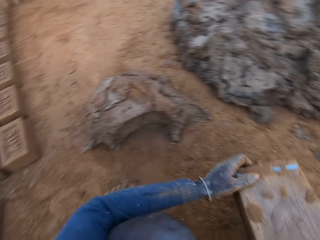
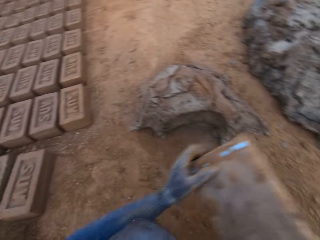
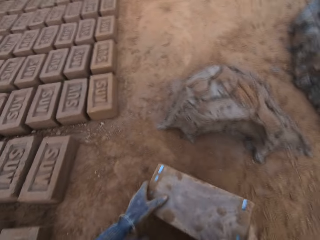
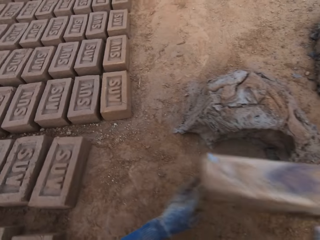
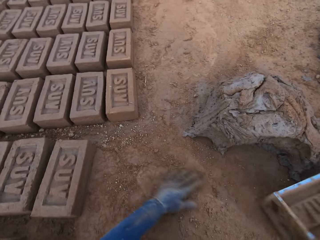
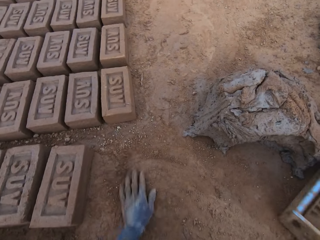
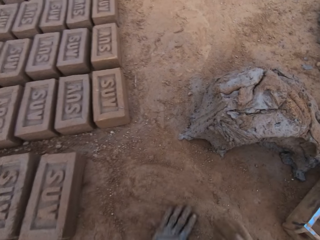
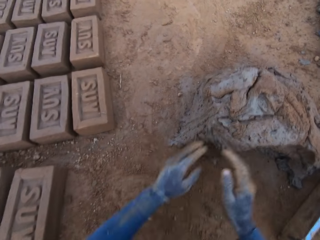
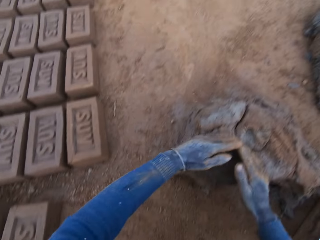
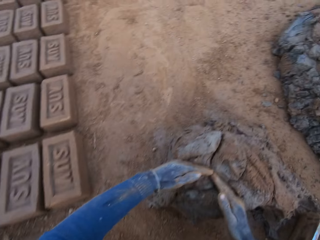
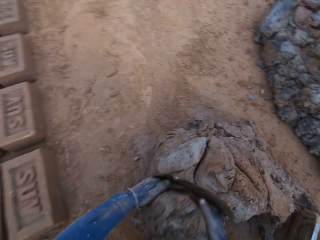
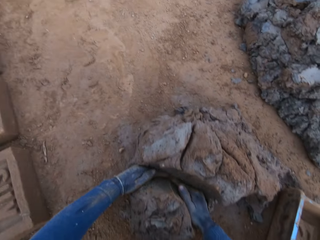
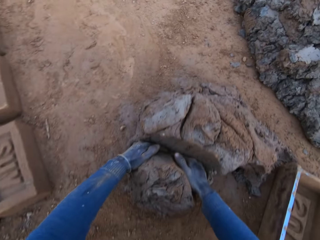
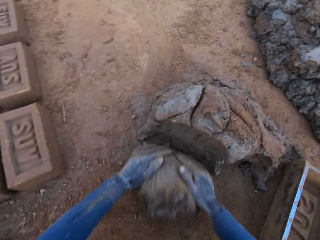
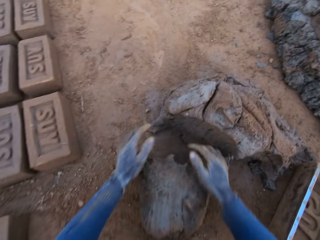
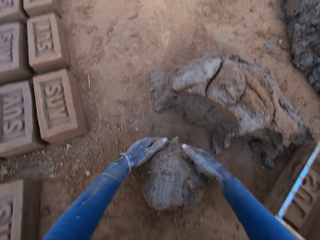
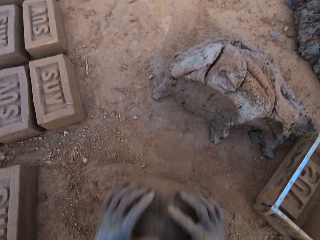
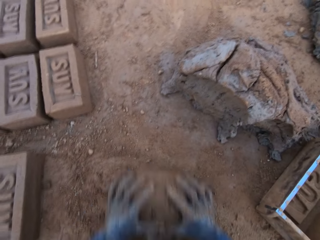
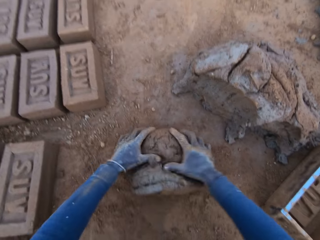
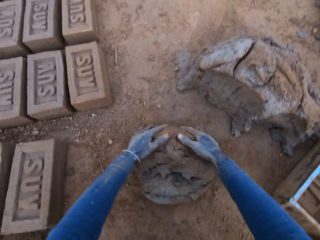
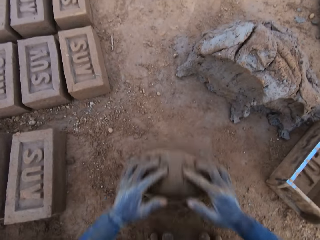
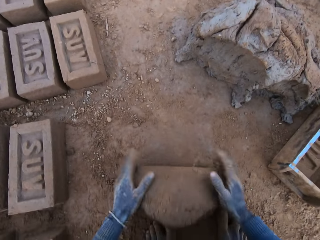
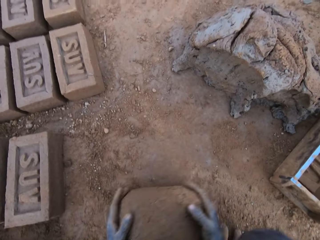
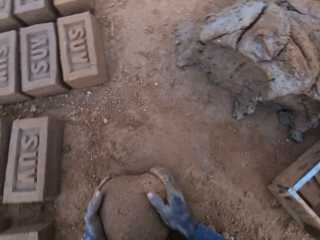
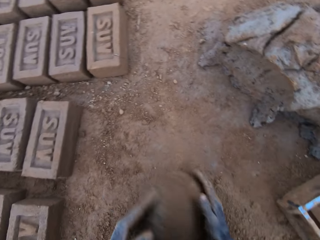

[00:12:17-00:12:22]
The camera wearer pours the sand down. He stares at the brick. He puts the brick mold on the ground. He rubs his hand in the sand. He cuts out mortar from the heap of mortar with his hands. He molds the mortar on the ground.

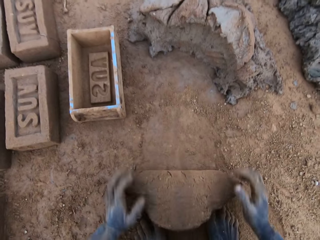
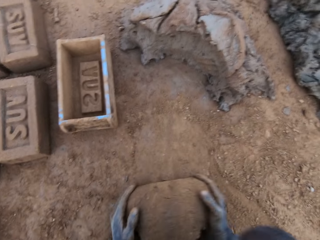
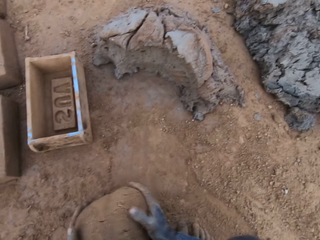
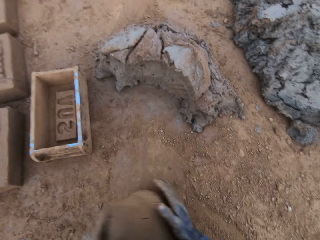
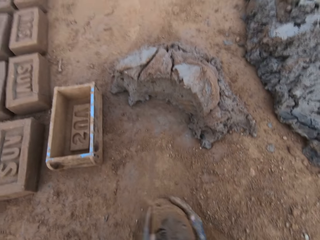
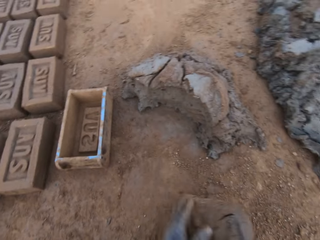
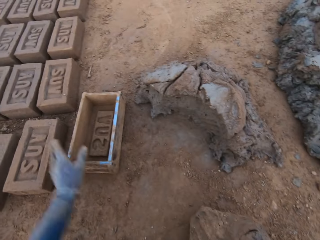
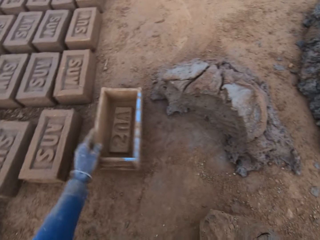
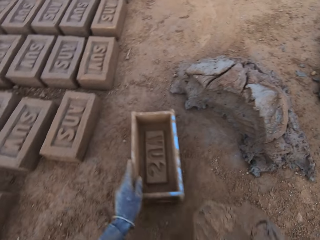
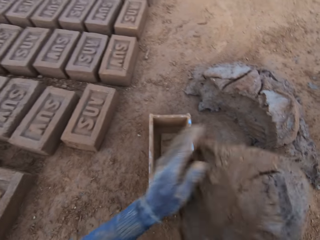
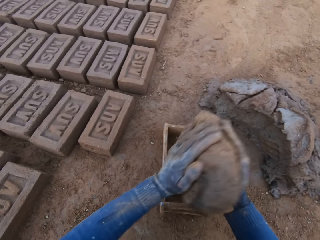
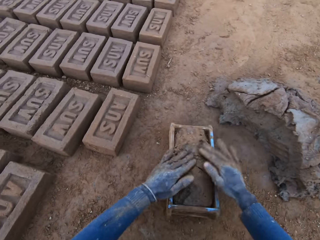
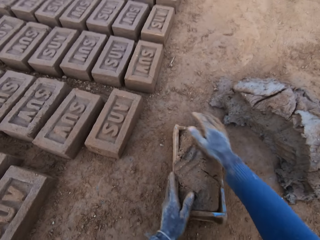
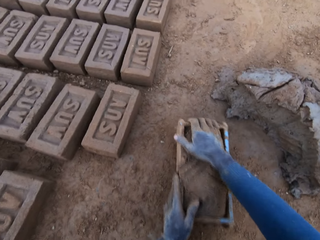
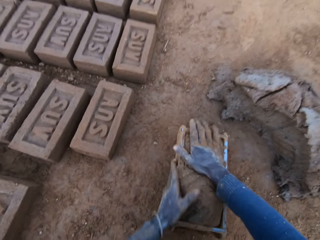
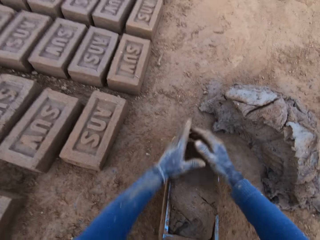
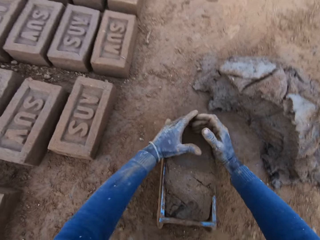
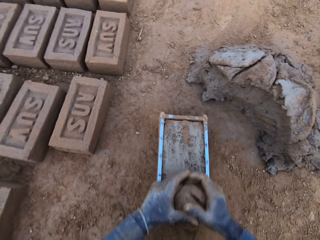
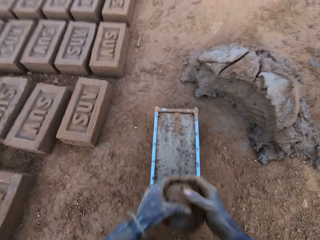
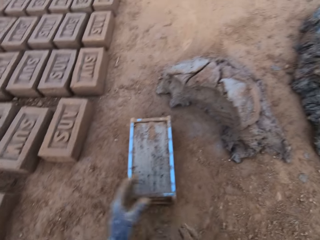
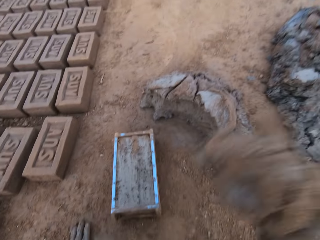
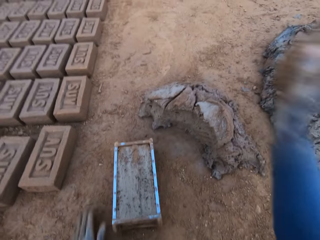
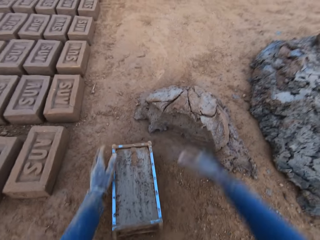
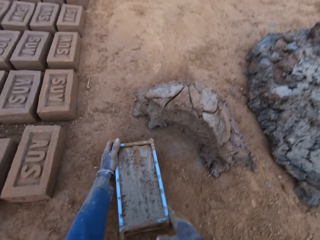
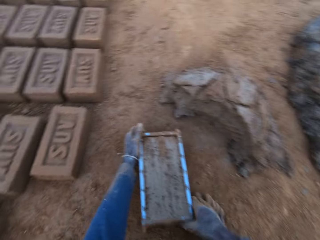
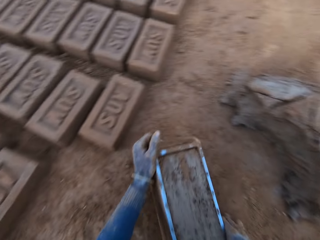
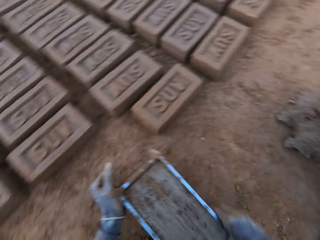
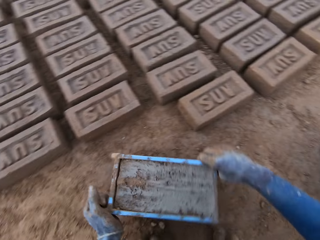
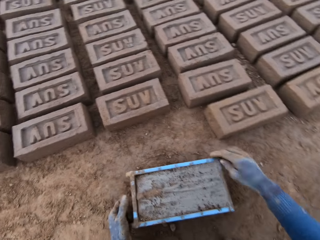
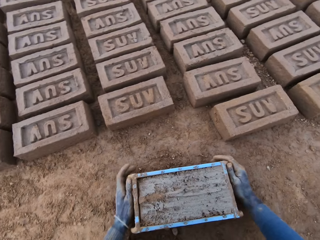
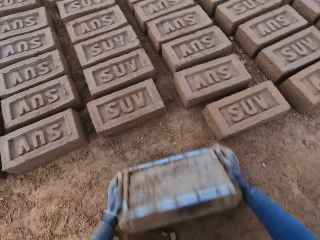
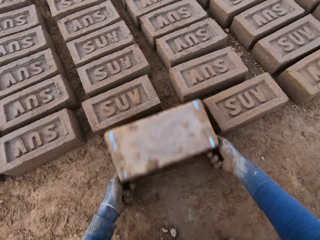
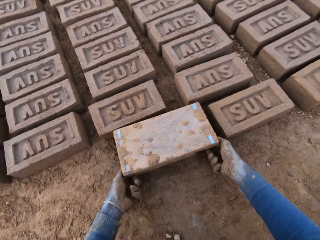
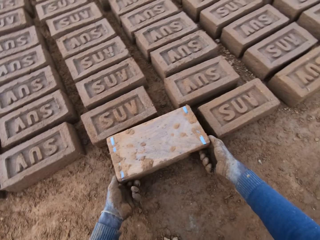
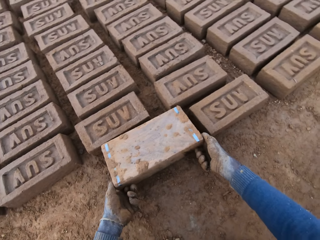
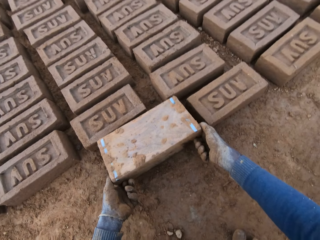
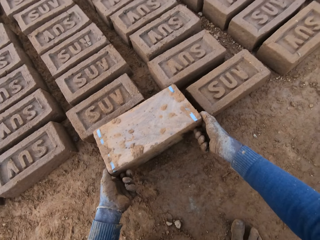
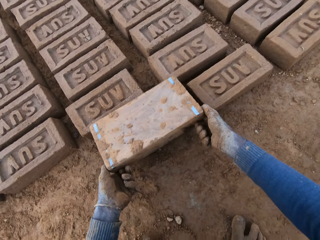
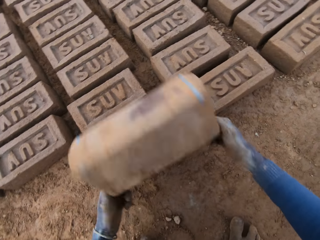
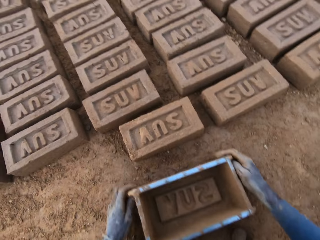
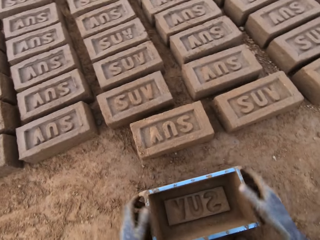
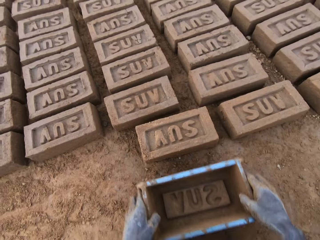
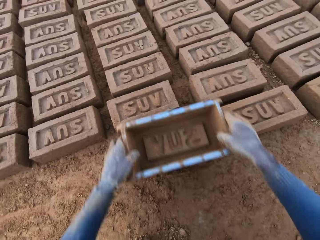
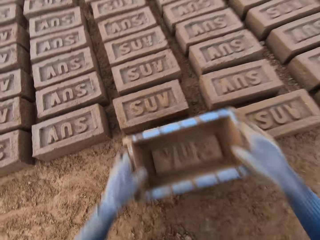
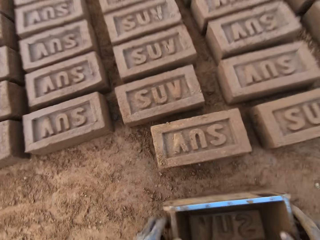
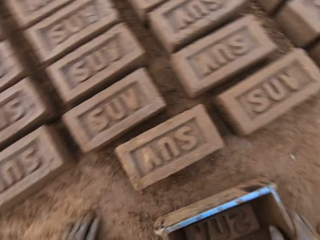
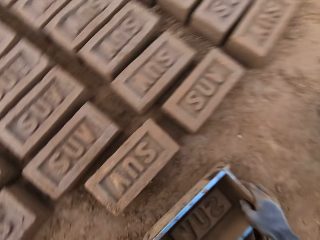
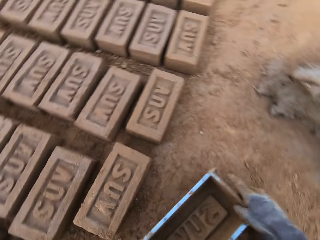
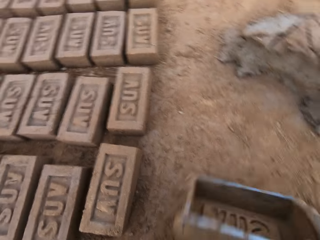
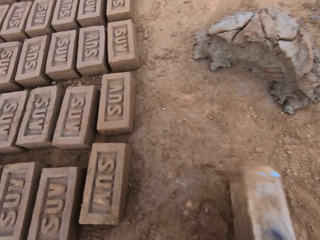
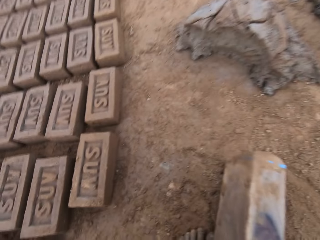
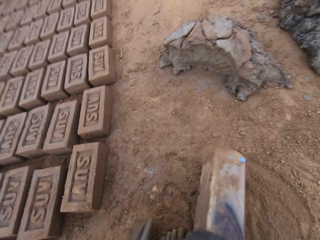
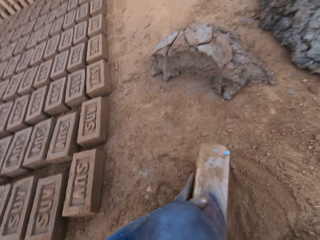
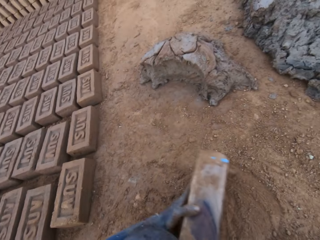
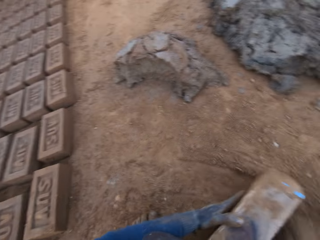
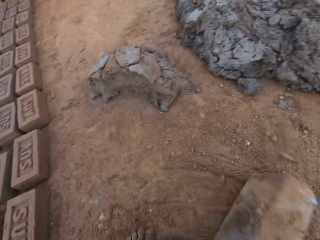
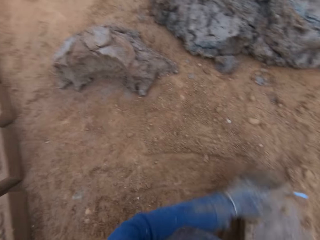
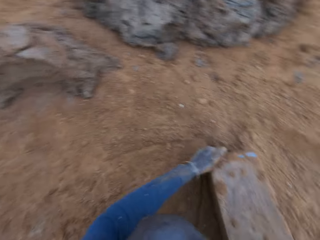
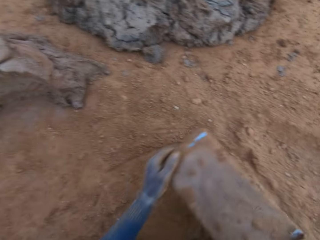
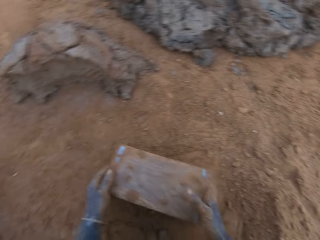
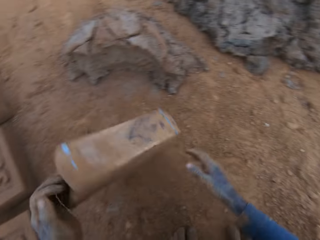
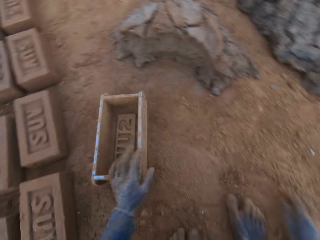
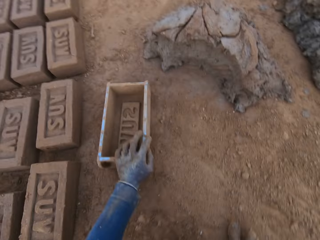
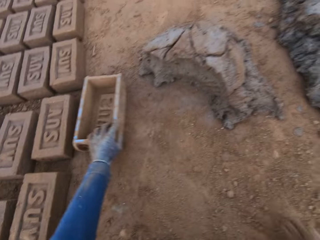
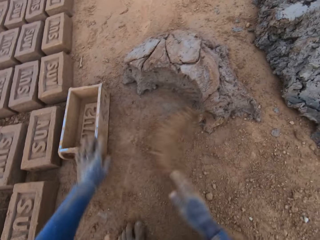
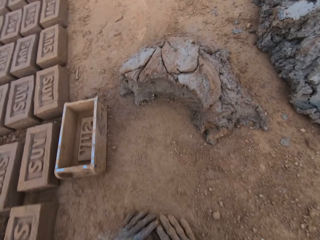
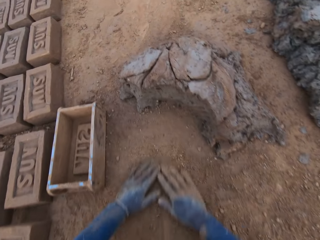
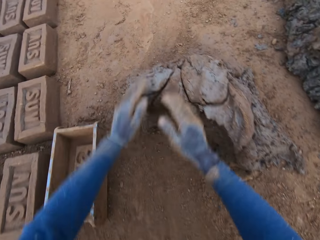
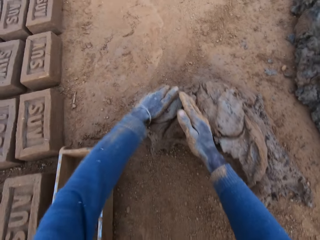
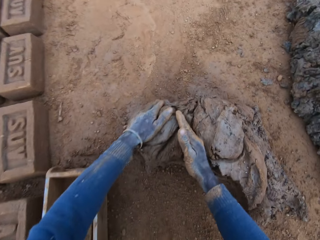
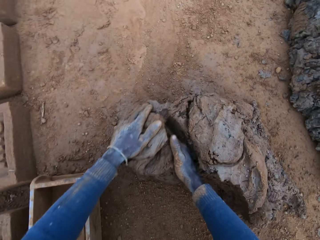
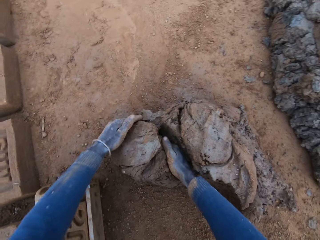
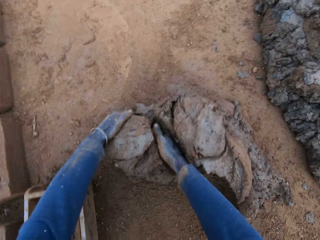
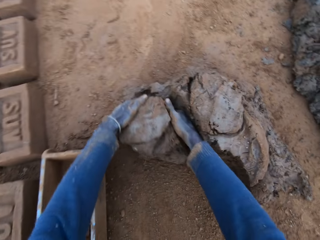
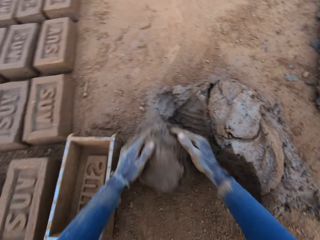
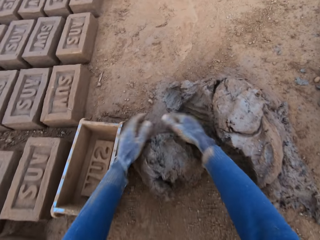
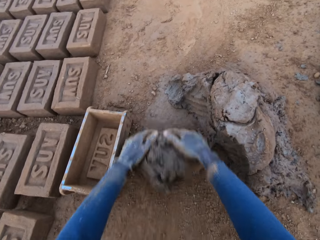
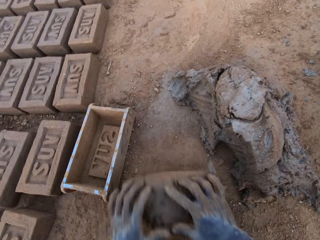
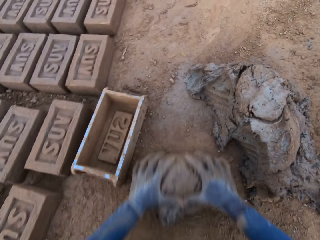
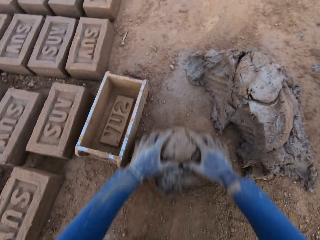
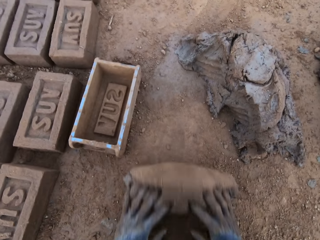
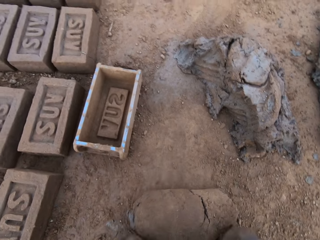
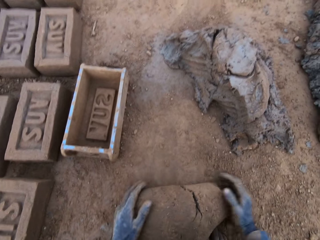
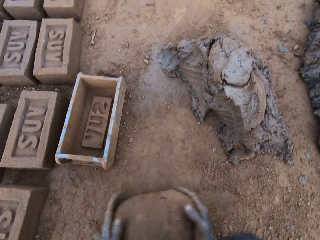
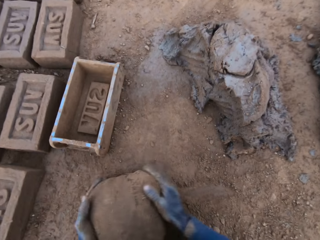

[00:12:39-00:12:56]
The camera wearer adjusts the brick mold or container with his right hand. He loads the mortar or clay into the brick mold. He moves the container. He scrapes mortar from the brick mold with his hands. He picks up the clay. He drops the mortar in his hand on the heap of mortar. He moves the brick mold closer to the bricks on the ground. He flips the brick mold upside down. He removes the brick mold from the brick. He puts the container down. He touches the brick with the brick mold. He picks up the container and puts the container down. He packs sand into the brick mold. He pours out sand from the brick mold. He puts the brick mold on the ground. He slides his hands on the ground. He cuts out mortar from the heap of mortar with his hands. He molds the mortar on the ground.
